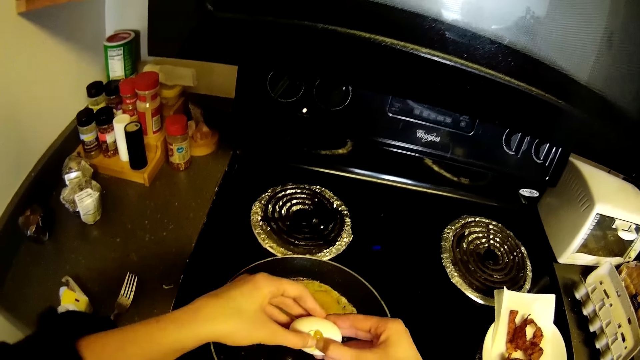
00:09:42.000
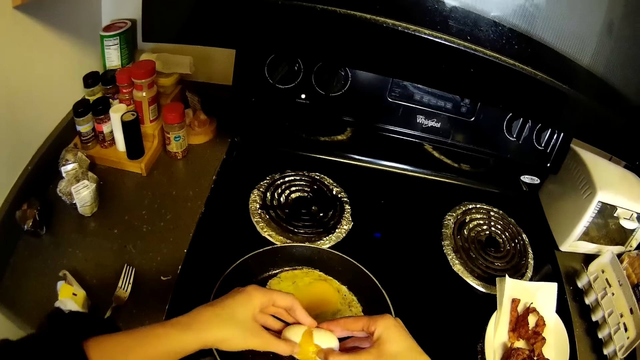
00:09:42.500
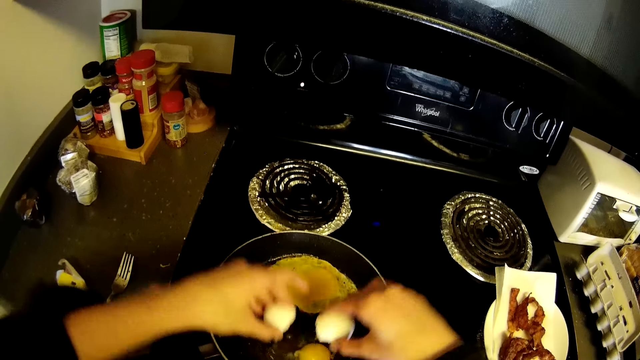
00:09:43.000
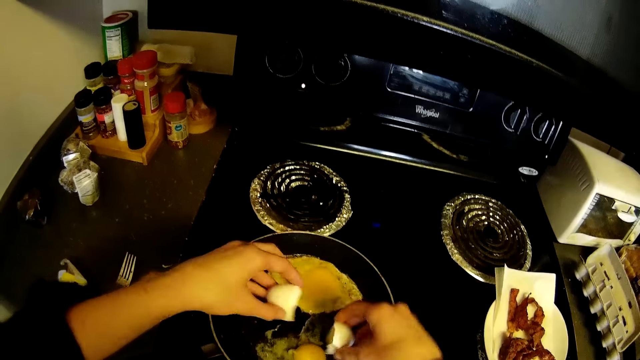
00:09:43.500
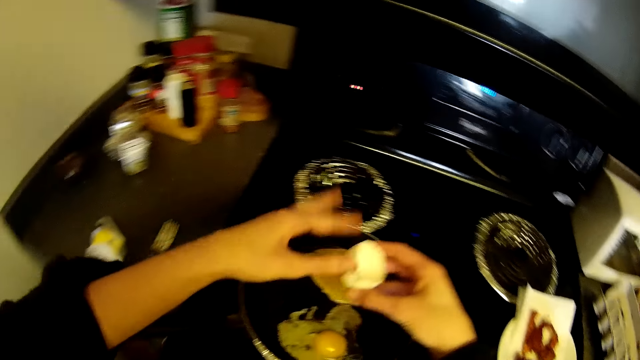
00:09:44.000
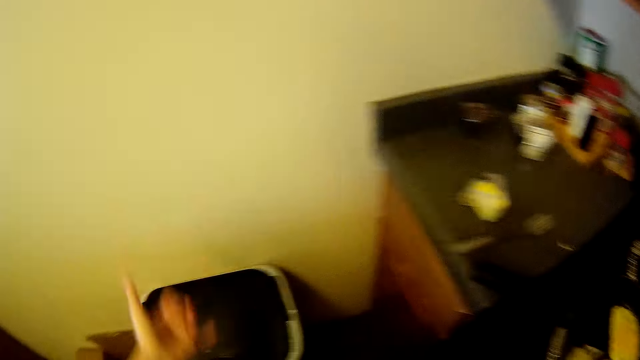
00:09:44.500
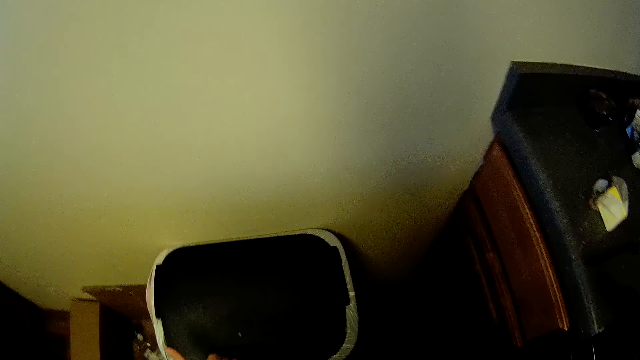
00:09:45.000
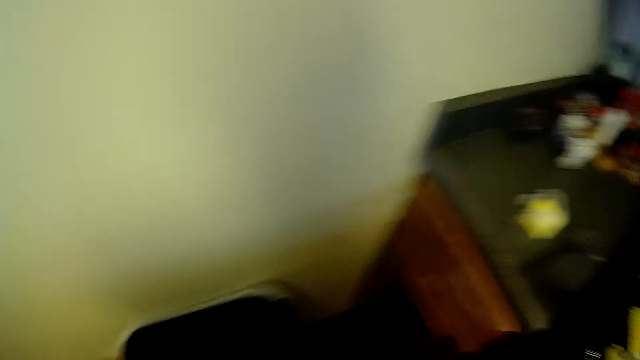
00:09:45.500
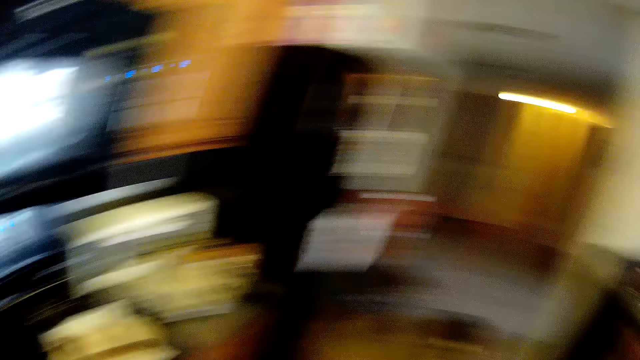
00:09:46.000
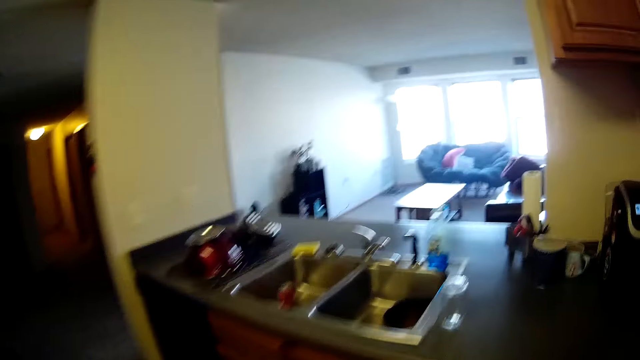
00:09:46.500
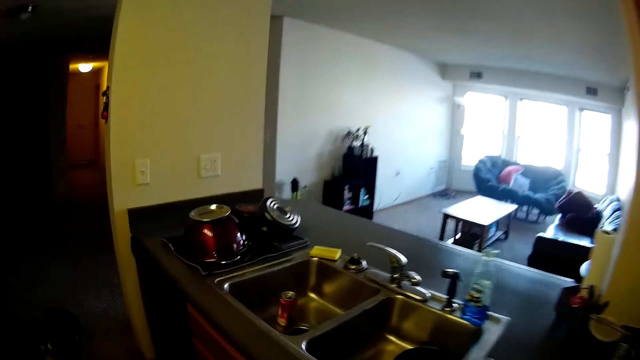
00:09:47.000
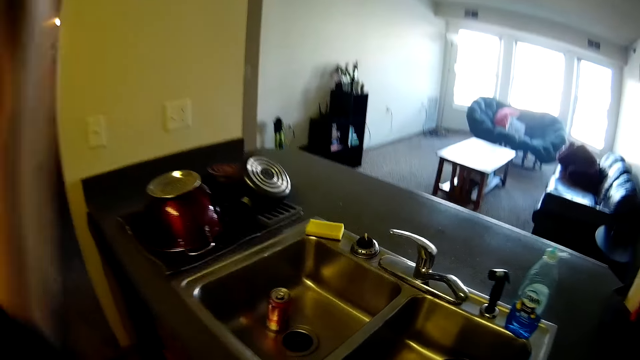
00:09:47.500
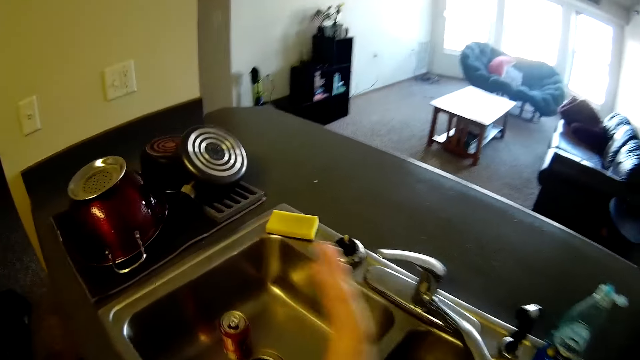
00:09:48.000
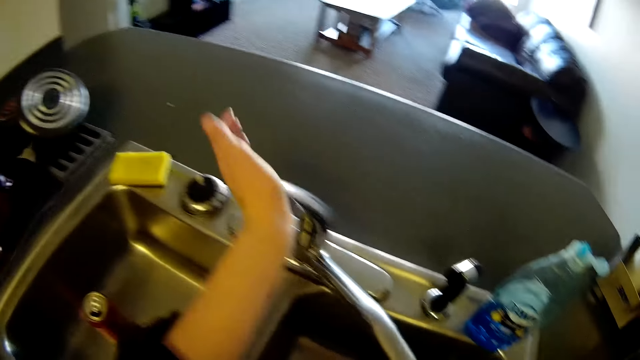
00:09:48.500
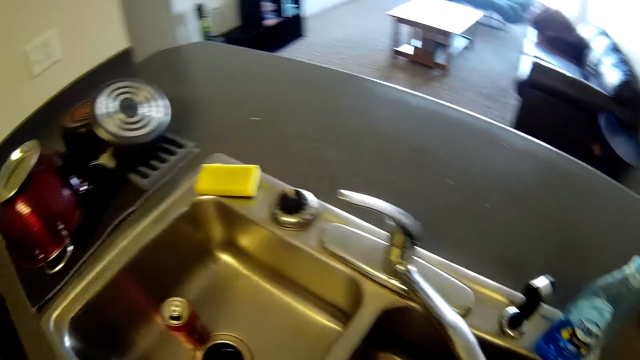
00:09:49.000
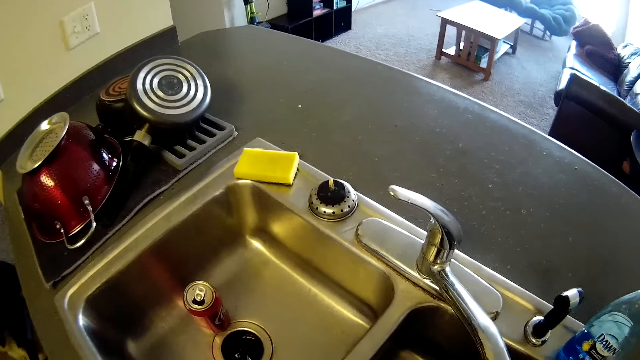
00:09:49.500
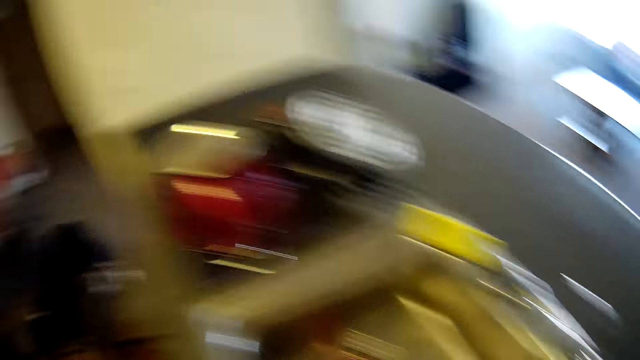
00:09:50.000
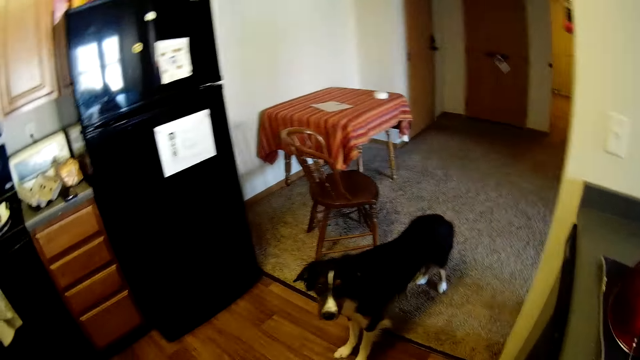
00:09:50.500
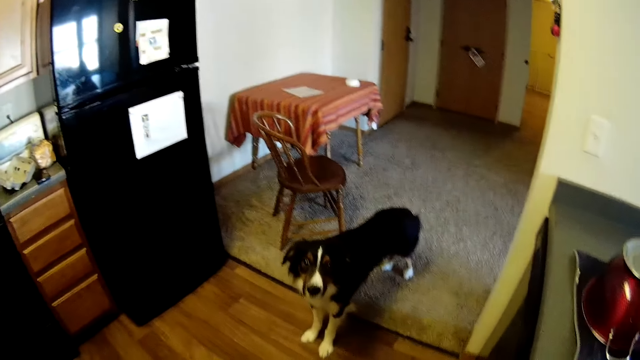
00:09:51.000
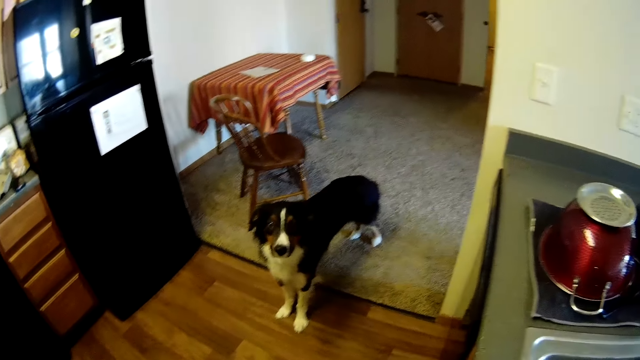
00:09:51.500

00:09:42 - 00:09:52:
The camera wearer passes the egg shell in her left hand to her right hand. She throws the egg shells in the bin. She raises hands while walking to the sink. She opens a tap at the sink with her left hand. She washes hands in the sink tap.

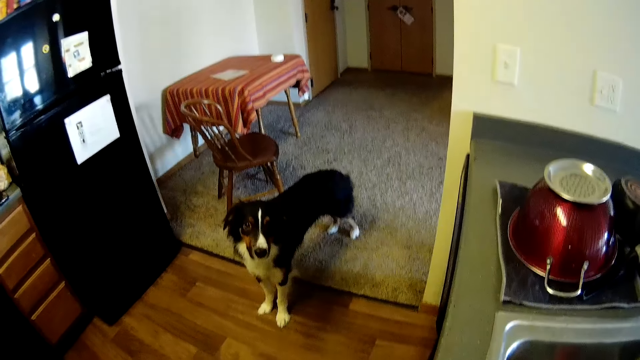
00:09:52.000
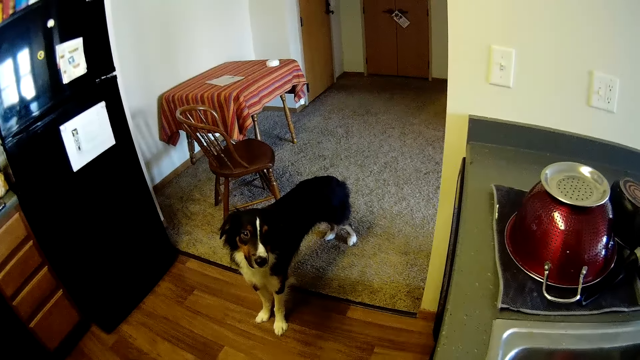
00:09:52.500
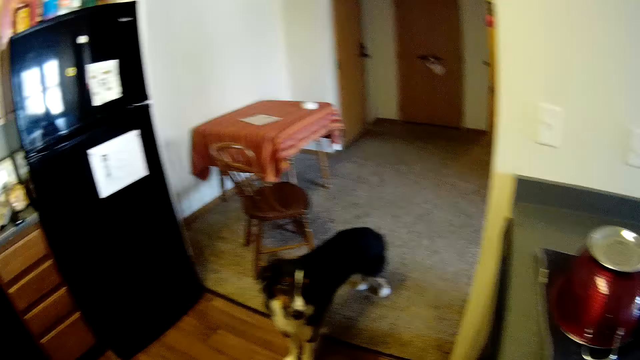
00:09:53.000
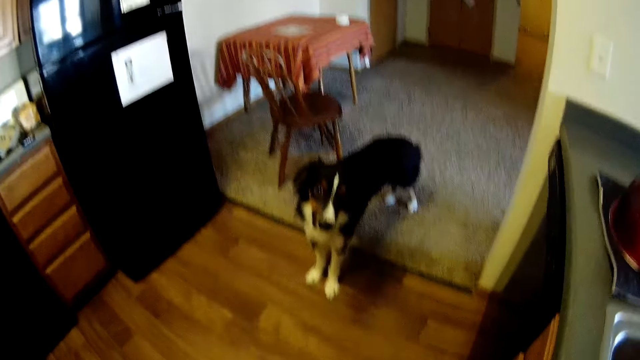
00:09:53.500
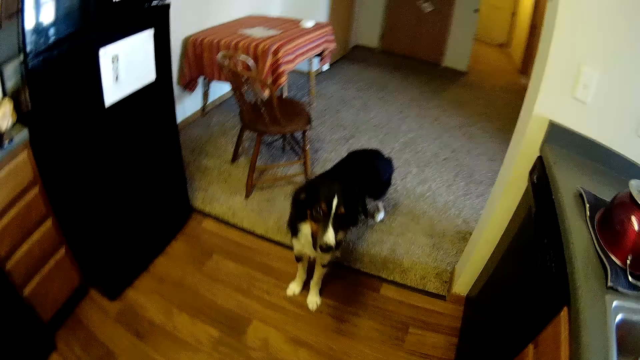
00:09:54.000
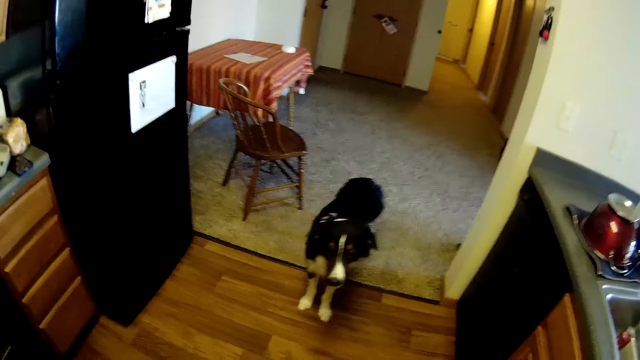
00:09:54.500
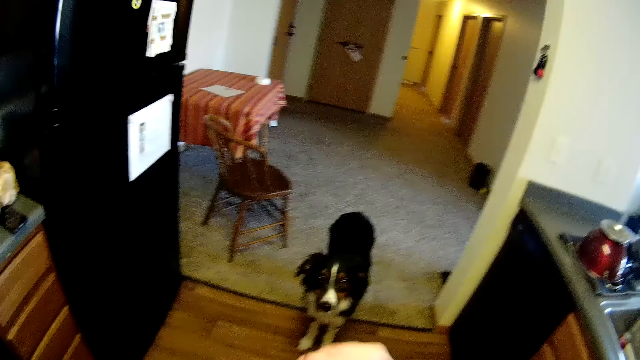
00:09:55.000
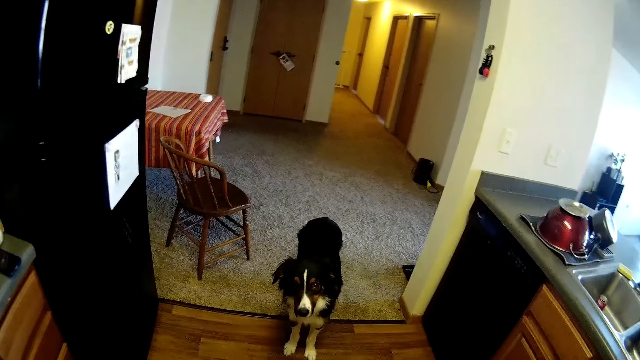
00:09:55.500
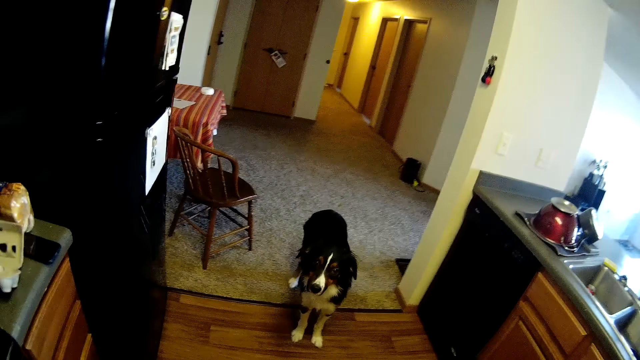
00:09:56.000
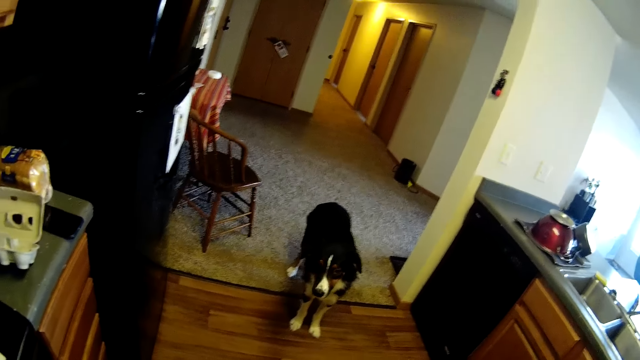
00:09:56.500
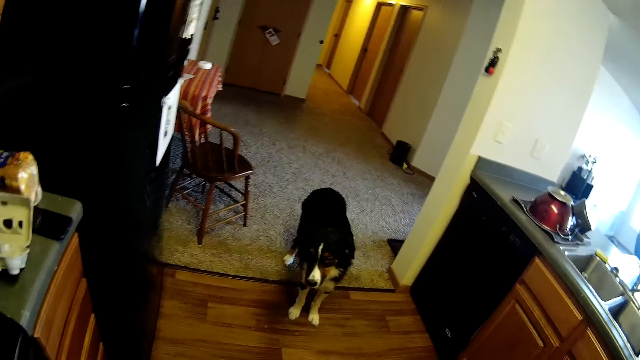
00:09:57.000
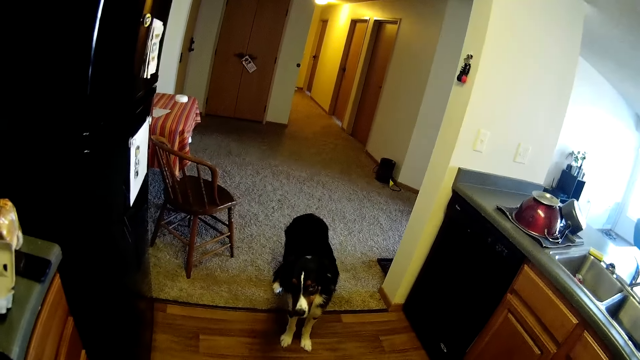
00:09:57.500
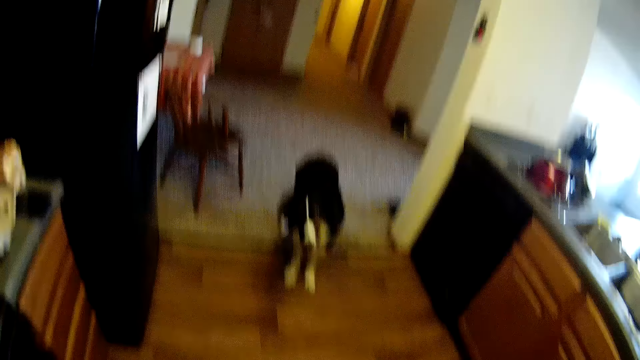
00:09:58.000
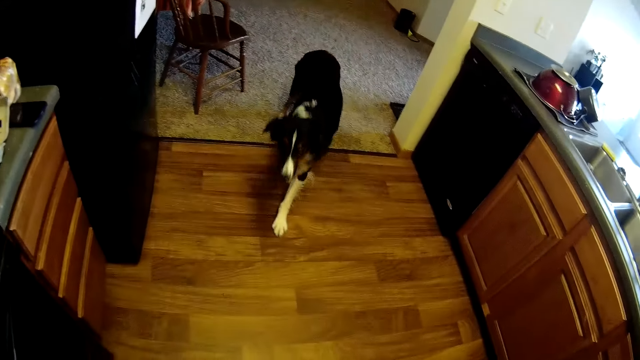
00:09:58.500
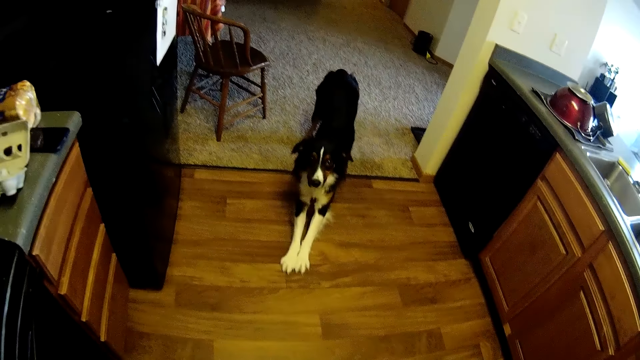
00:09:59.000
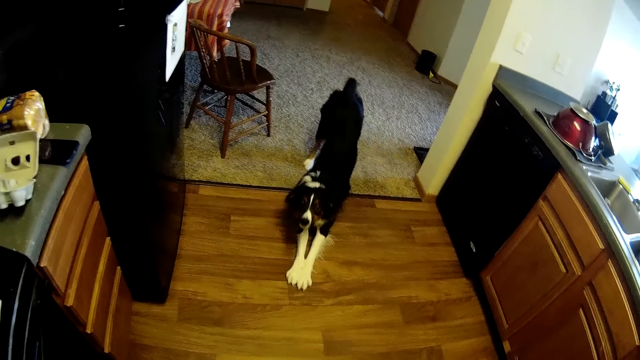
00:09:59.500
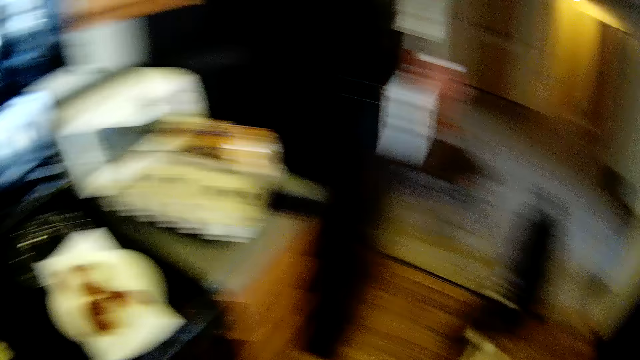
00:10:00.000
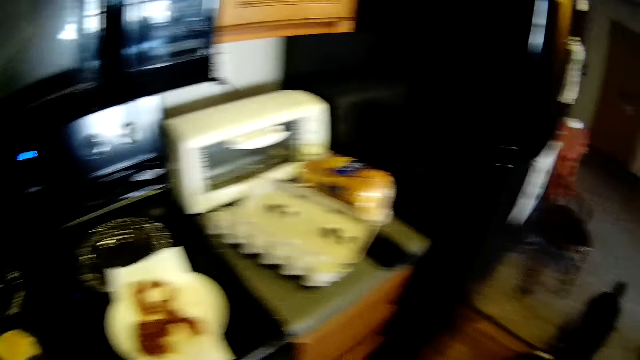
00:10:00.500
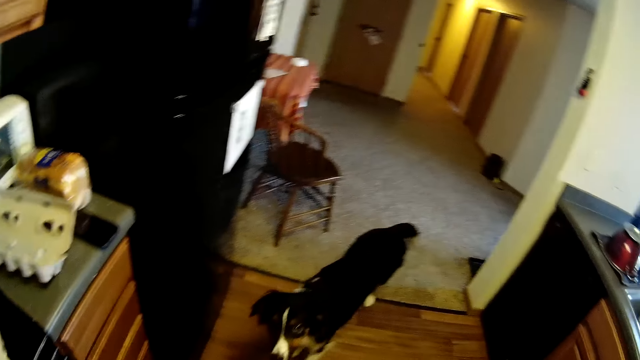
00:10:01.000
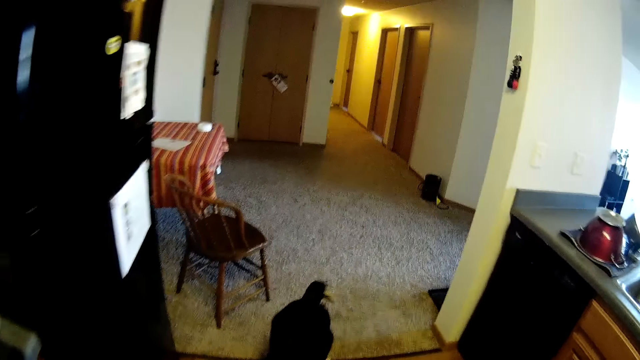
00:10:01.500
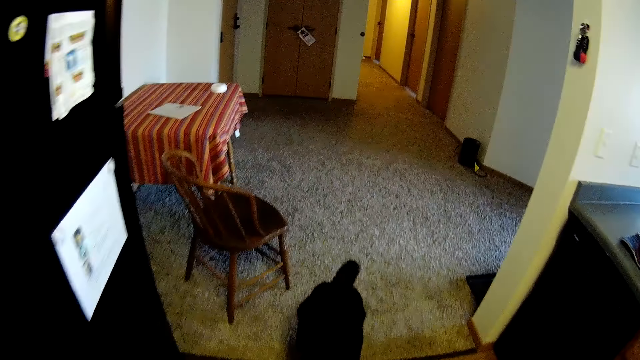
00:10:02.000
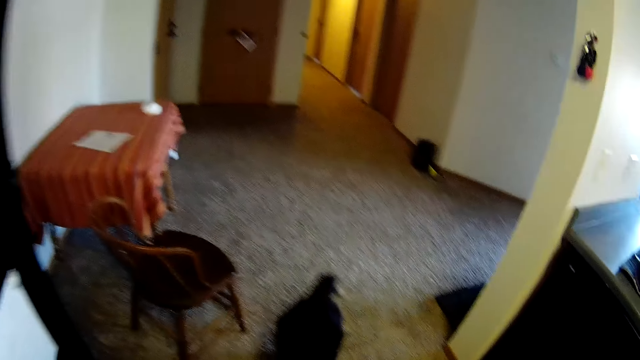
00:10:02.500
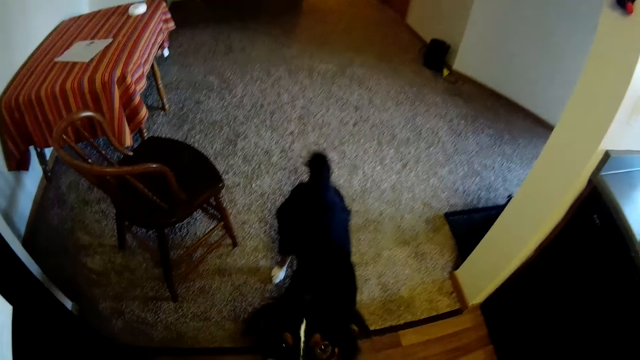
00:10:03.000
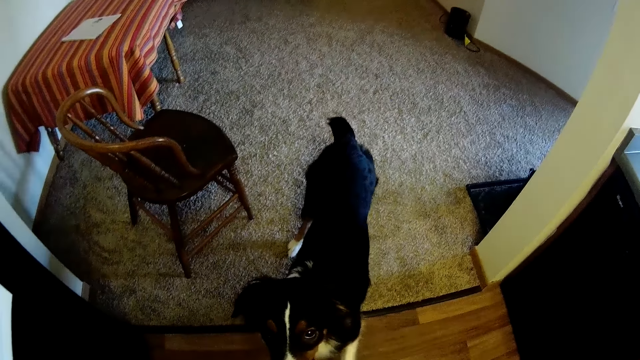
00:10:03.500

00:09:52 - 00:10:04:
The camera wearer looks at the dog. They wipe their hand with a towel. The dog lies down in front of the camera wearer. The camera wearer looks at the cooker.
